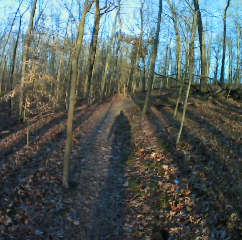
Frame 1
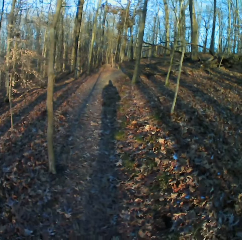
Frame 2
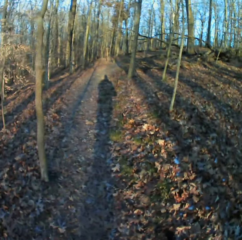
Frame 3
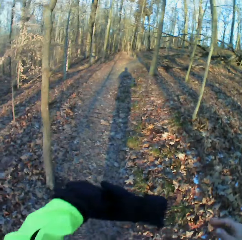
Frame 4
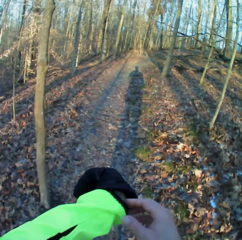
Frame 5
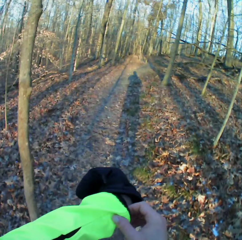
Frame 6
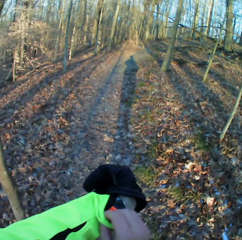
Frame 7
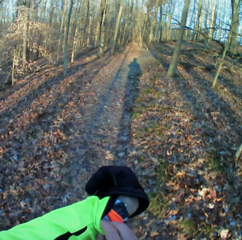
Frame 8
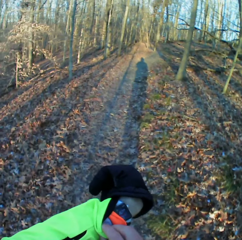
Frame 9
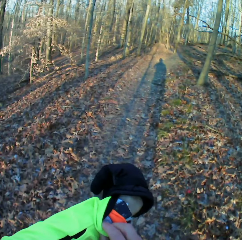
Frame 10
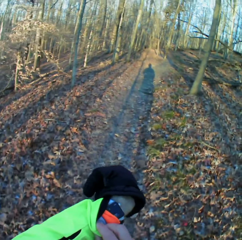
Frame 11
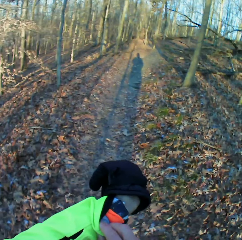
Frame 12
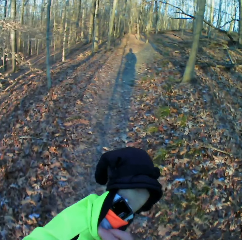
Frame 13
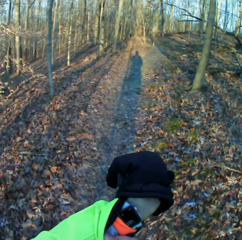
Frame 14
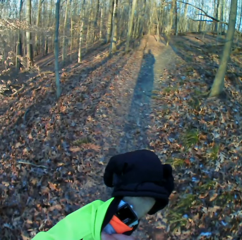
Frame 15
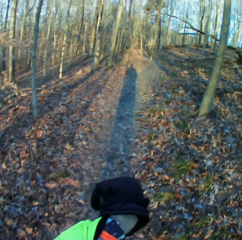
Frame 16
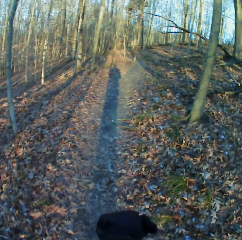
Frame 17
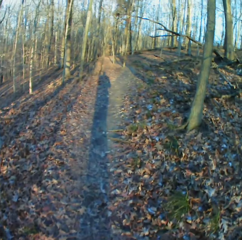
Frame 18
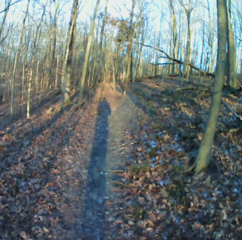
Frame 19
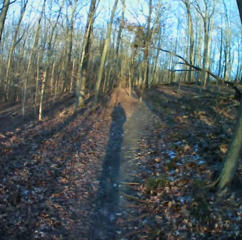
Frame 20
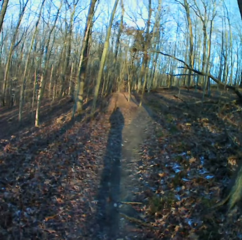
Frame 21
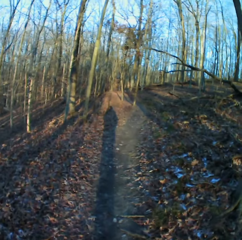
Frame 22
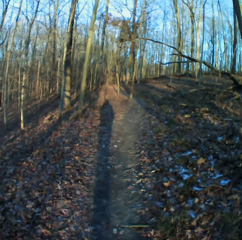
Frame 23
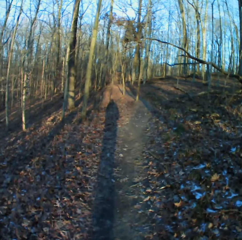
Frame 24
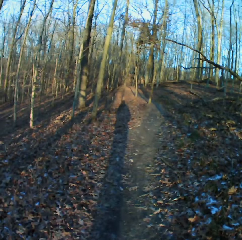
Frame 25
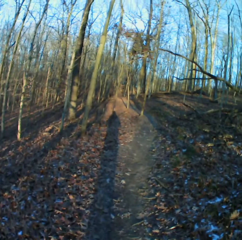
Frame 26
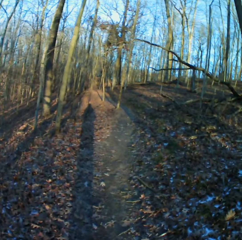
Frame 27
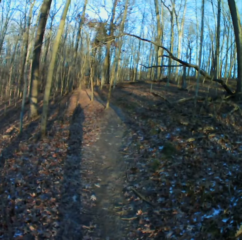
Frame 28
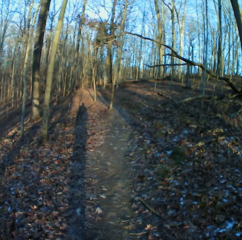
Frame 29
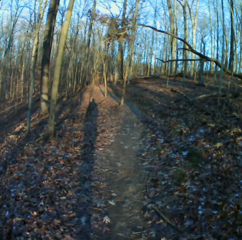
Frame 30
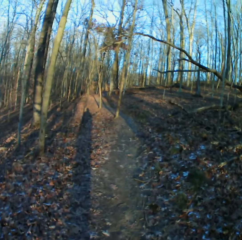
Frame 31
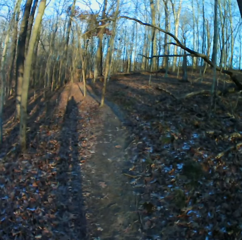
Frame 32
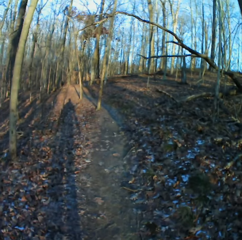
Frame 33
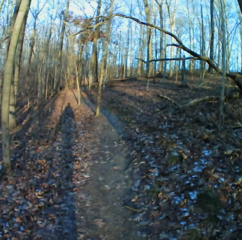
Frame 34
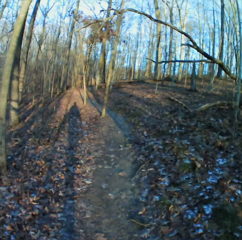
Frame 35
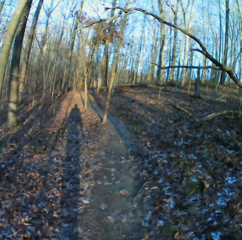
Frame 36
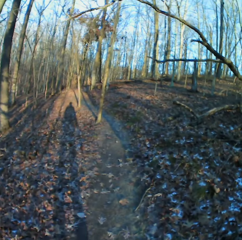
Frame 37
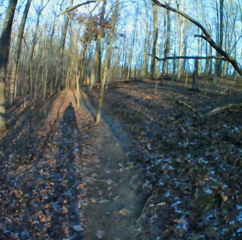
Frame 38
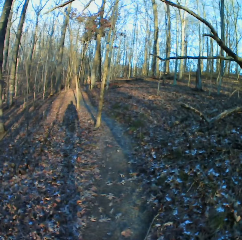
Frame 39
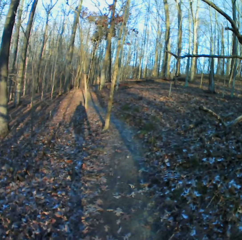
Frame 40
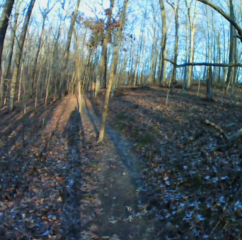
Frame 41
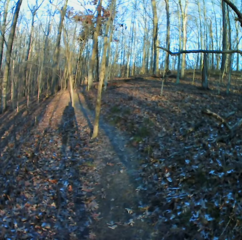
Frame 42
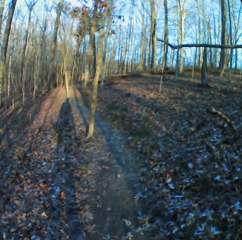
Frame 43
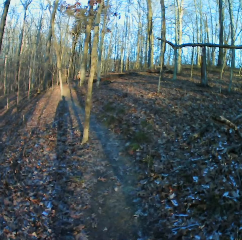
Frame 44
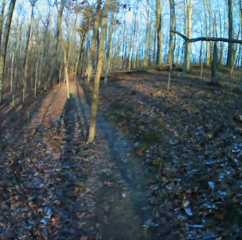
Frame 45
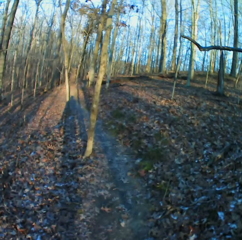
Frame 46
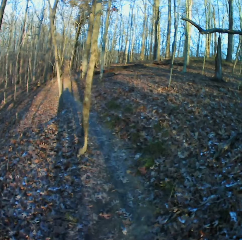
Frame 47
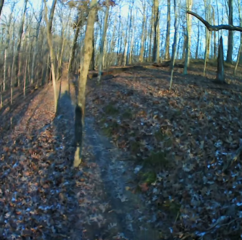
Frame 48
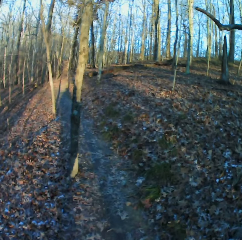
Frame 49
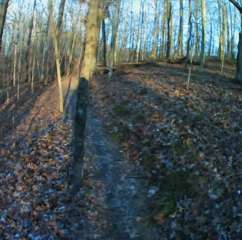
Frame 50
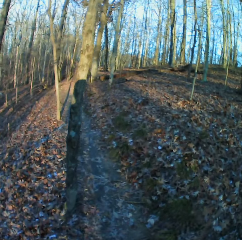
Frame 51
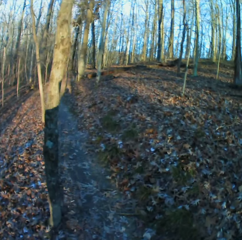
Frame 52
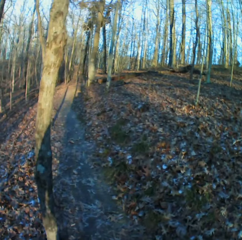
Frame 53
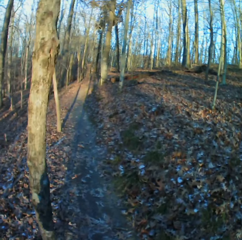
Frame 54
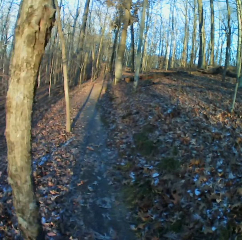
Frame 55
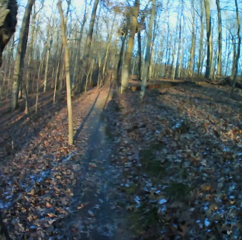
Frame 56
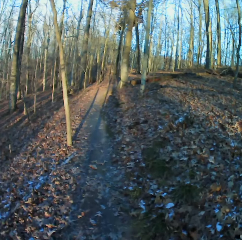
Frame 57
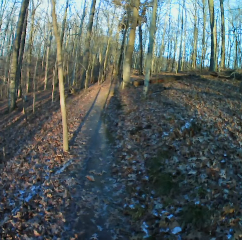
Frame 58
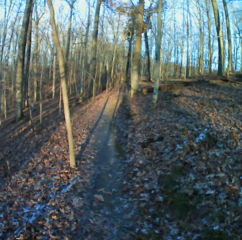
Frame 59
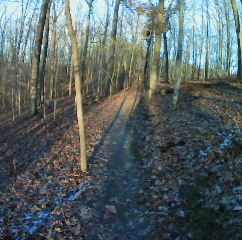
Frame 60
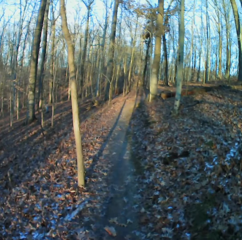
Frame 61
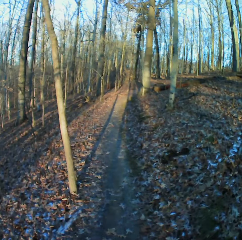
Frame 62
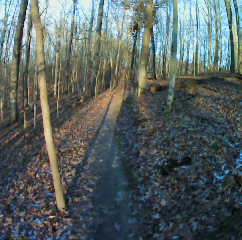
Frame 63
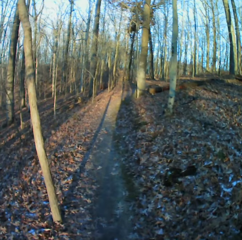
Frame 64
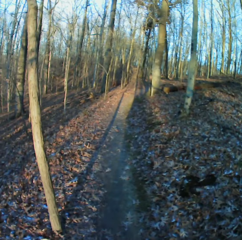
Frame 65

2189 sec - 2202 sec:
The camera wearer looks at the watch. They walk down the garden. They cough. They cough again.

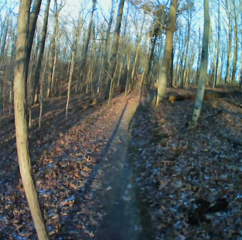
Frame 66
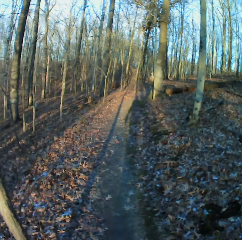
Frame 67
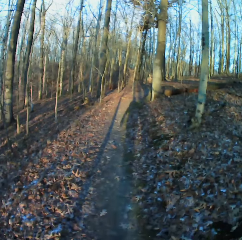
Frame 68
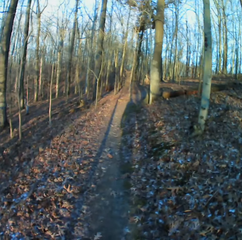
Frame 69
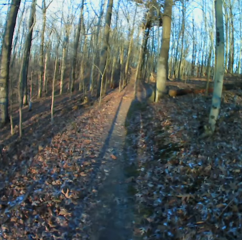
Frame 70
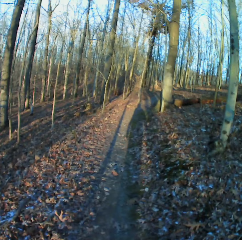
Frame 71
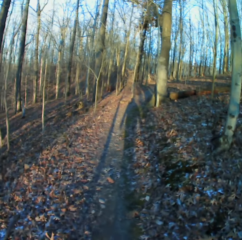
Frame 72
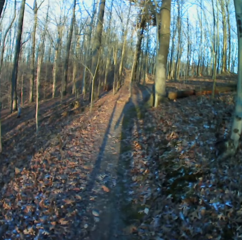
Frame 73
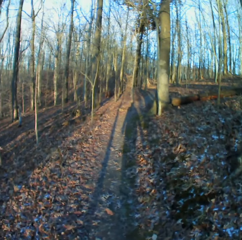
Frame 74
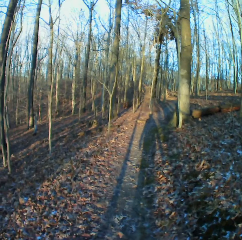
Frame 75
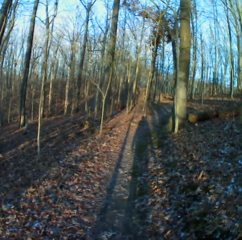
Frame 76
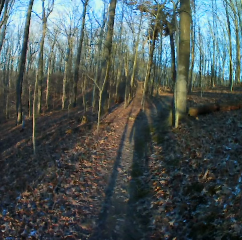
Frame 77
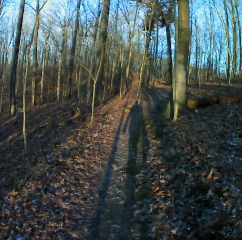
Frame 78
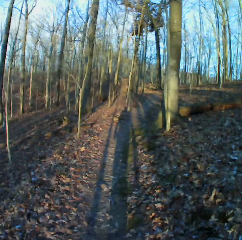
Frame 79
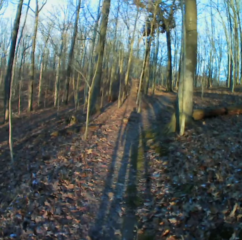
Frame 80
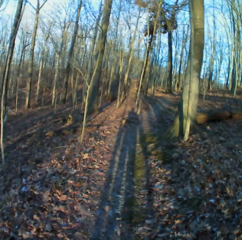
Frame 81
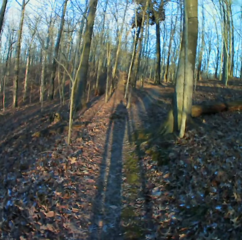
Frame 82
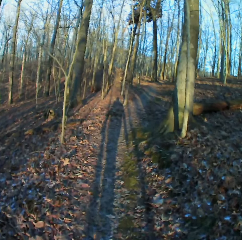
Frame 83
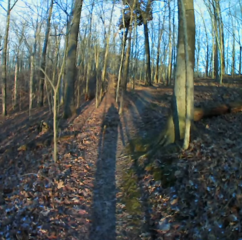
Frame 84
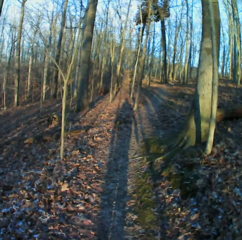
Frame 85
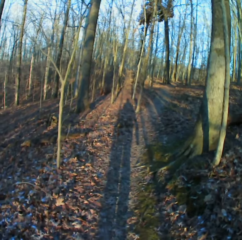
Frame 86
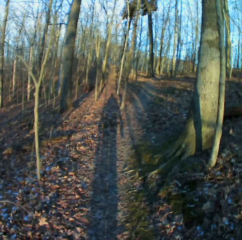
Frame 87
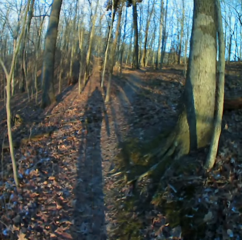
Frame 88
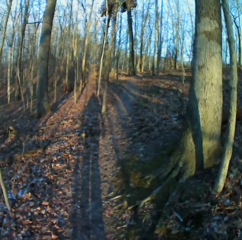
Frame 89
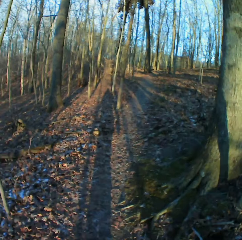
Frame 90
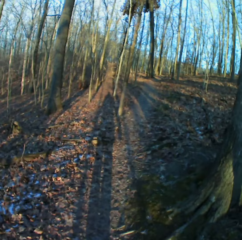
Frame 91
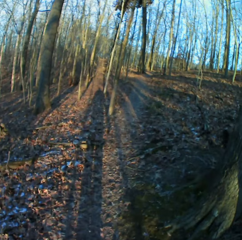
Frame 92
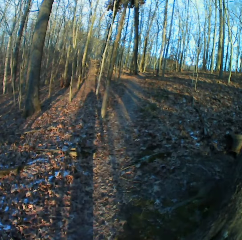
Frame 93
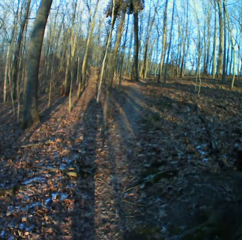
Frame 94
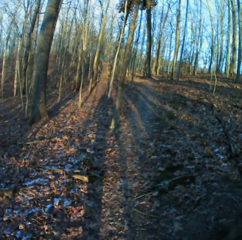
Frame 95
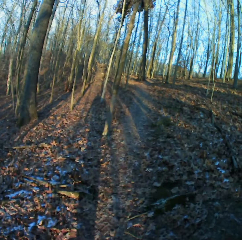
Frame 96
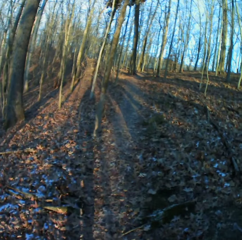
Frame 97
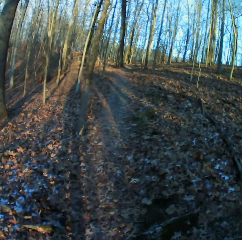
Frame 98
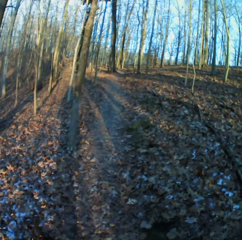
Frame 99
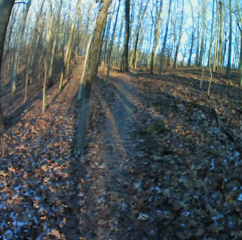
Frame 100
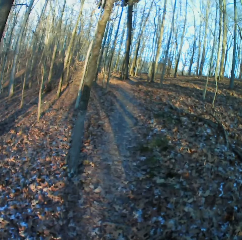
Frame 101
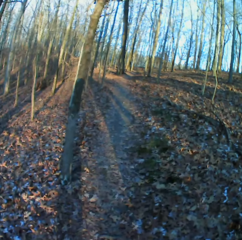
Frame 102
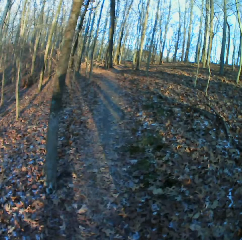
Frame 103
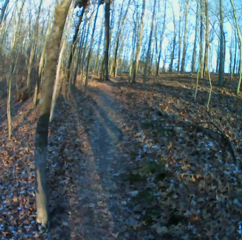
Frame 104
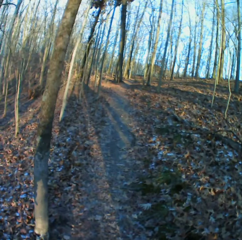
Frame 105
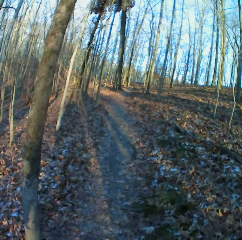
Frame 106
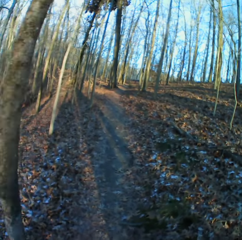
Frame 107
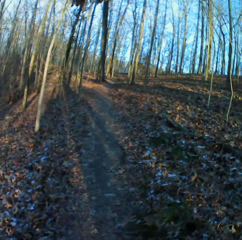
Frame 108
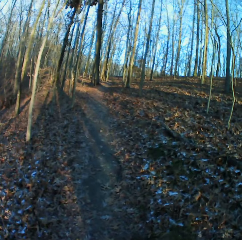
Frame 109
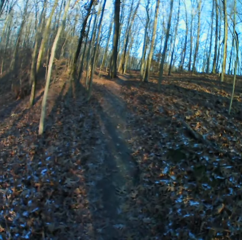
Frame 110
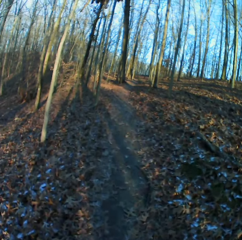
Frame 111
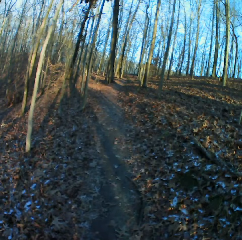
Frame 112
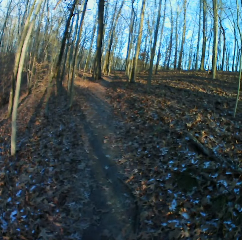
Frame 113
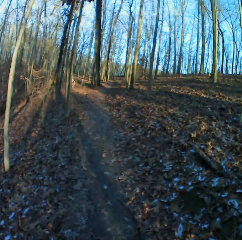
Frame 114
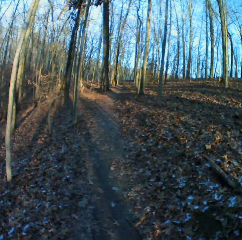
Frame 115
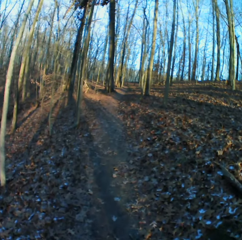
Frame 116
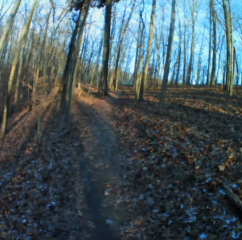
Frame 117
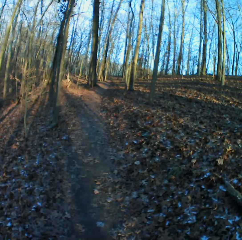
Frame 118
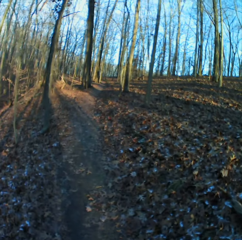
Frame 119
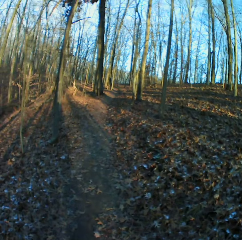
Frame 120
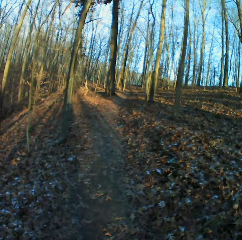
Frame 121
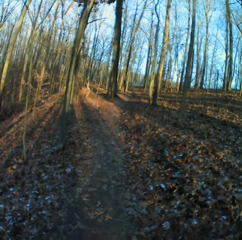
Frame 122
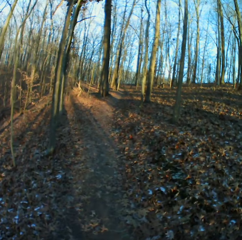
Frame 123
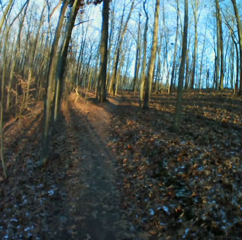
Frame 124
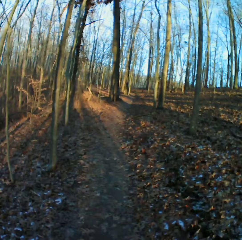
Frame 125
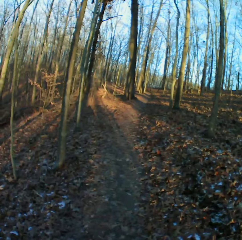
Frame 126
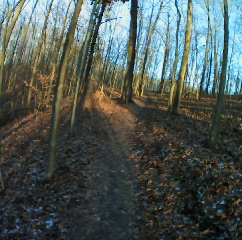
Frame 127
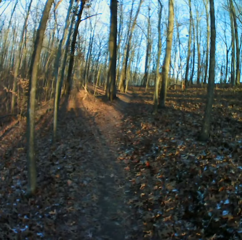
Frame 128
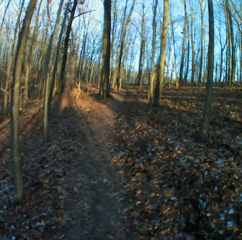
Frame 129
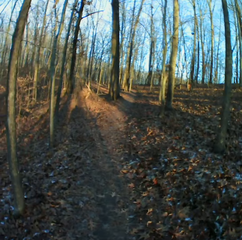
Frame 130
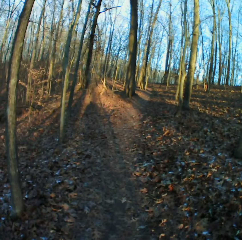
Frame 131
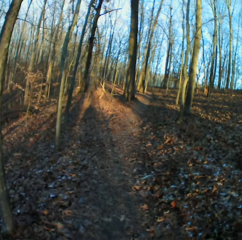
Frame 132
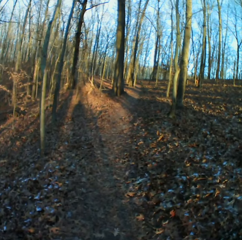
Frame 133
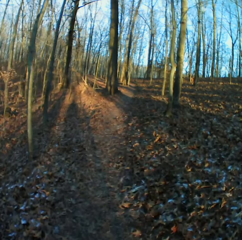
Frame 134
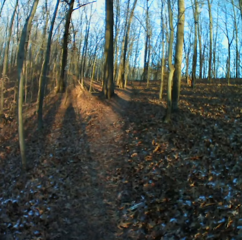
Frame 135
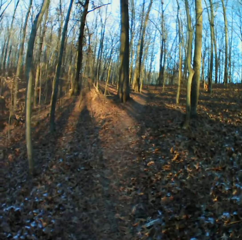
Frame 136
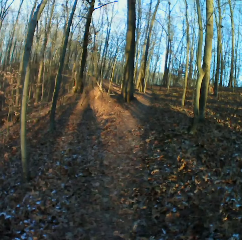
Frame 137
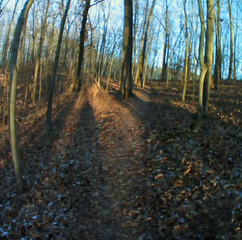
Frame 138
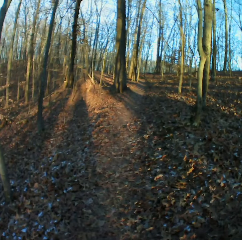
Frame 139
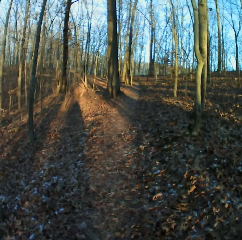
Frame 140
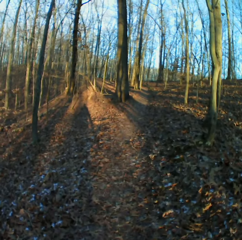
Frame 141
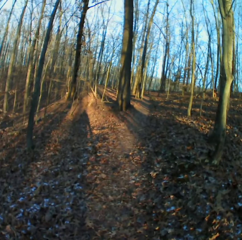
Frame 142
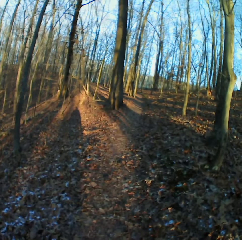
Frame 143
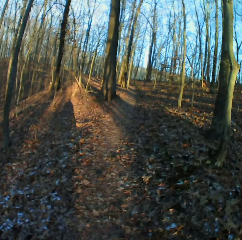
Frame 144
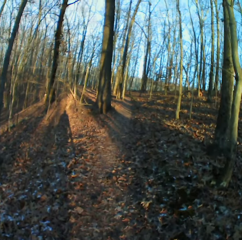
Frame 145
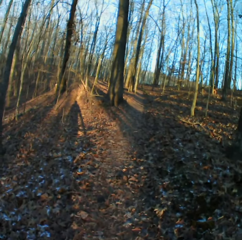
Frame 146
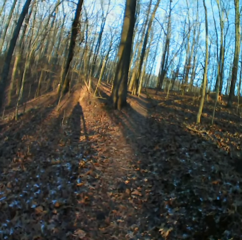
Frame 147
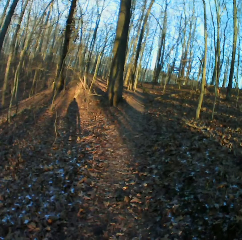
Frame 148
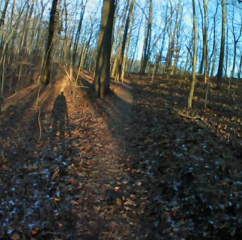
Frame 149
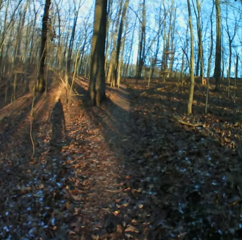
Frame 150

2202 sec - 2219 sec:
The camera wearer sneezes. They sneeze again.
